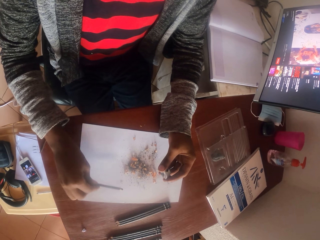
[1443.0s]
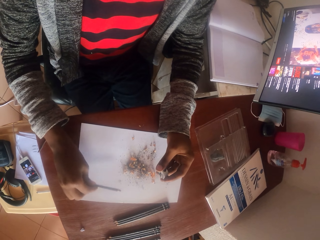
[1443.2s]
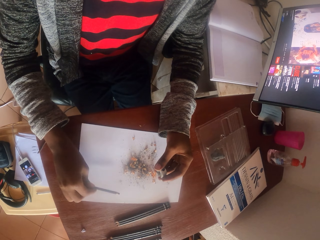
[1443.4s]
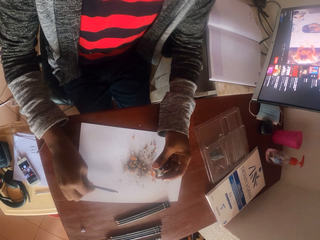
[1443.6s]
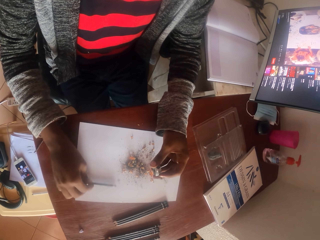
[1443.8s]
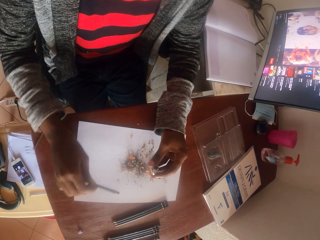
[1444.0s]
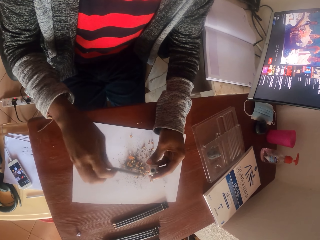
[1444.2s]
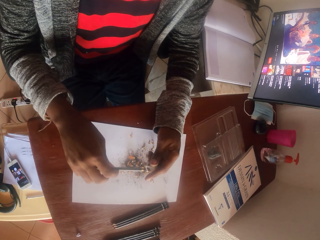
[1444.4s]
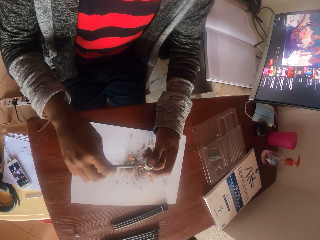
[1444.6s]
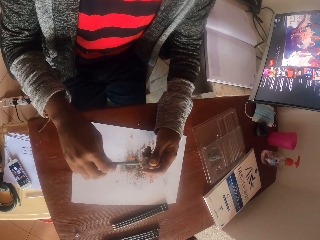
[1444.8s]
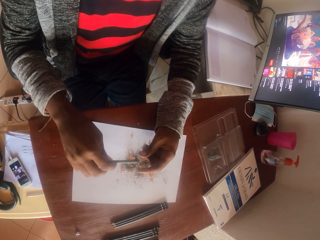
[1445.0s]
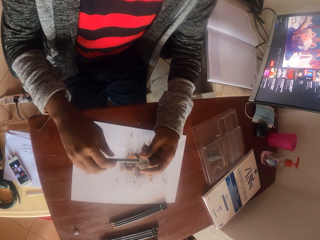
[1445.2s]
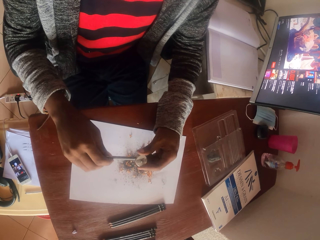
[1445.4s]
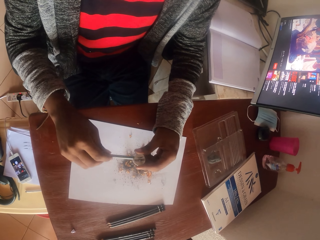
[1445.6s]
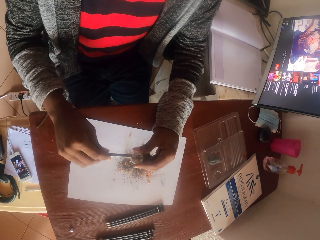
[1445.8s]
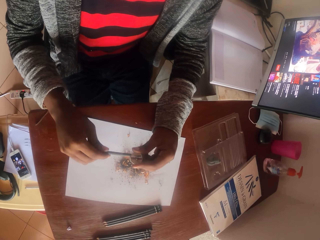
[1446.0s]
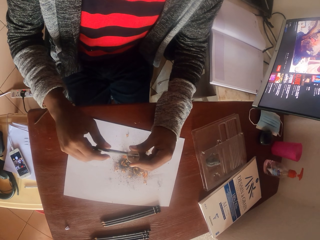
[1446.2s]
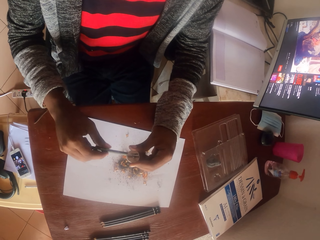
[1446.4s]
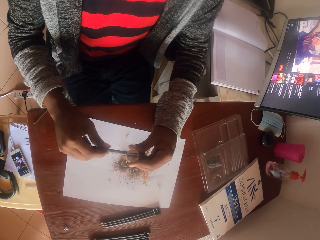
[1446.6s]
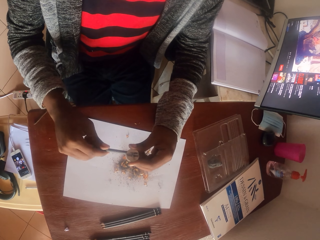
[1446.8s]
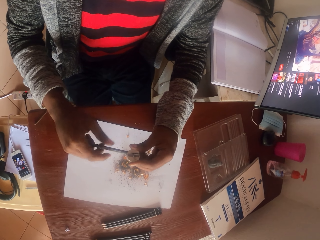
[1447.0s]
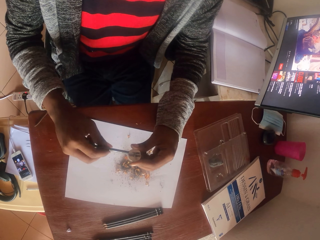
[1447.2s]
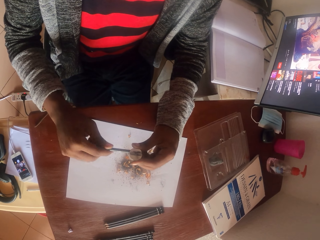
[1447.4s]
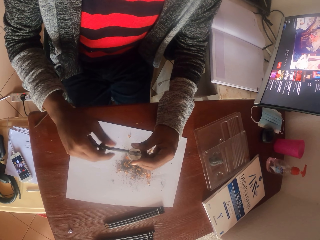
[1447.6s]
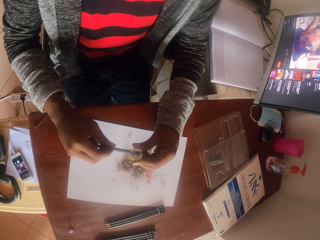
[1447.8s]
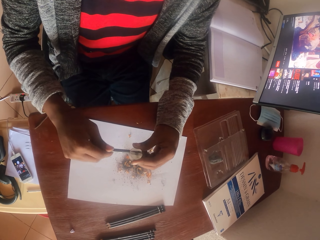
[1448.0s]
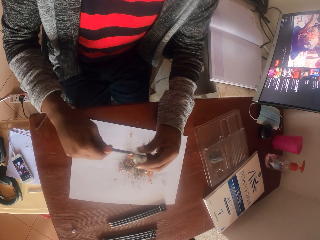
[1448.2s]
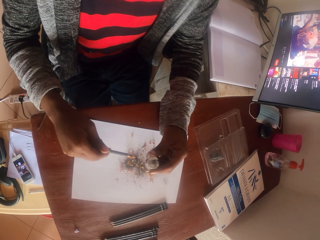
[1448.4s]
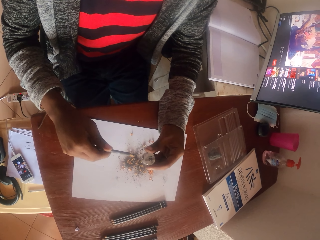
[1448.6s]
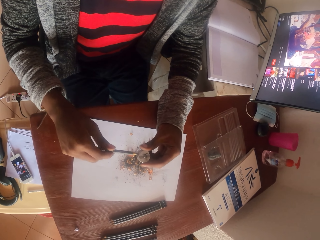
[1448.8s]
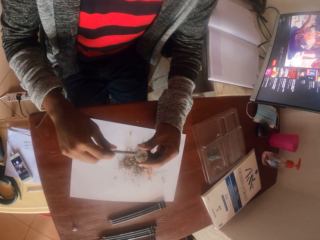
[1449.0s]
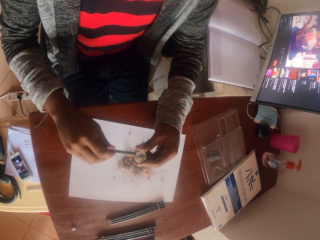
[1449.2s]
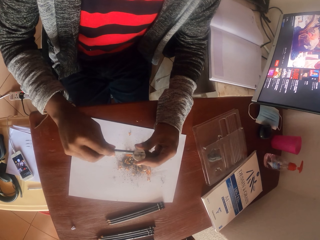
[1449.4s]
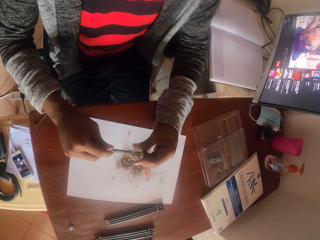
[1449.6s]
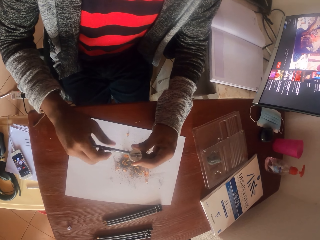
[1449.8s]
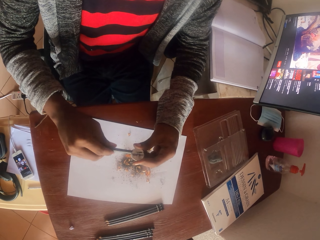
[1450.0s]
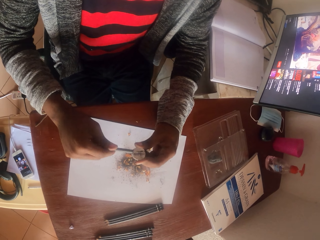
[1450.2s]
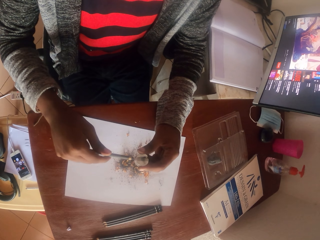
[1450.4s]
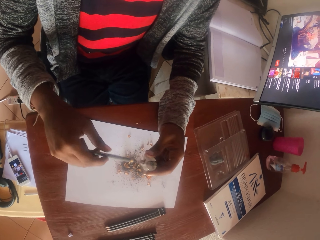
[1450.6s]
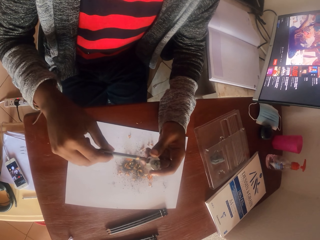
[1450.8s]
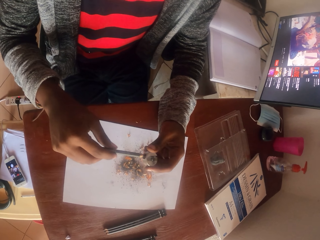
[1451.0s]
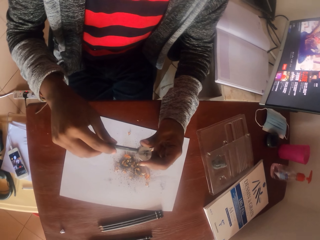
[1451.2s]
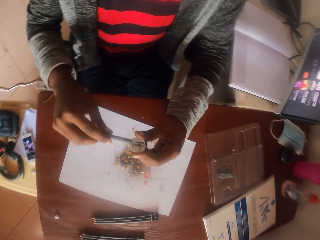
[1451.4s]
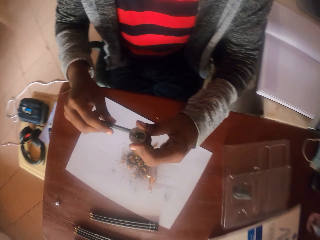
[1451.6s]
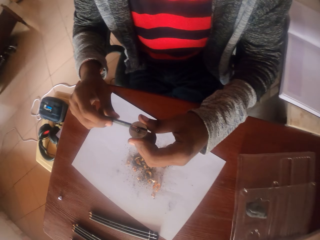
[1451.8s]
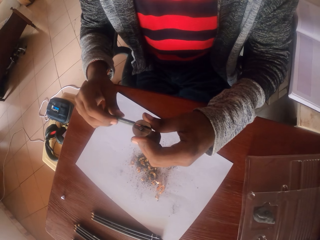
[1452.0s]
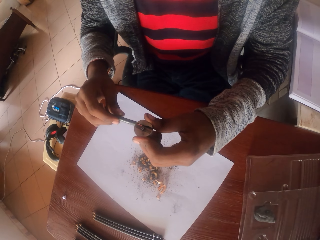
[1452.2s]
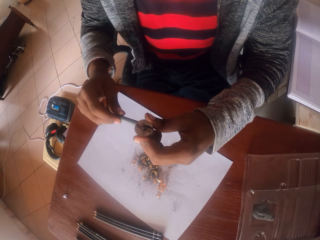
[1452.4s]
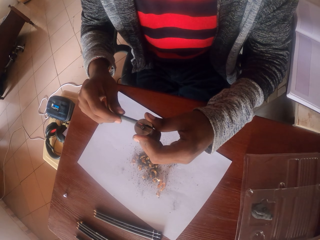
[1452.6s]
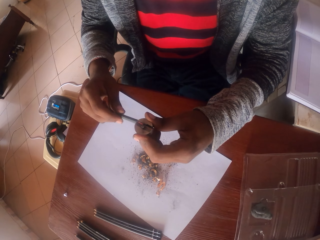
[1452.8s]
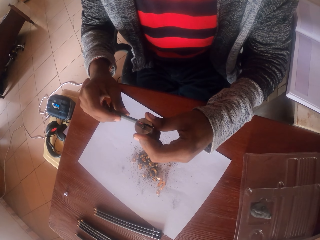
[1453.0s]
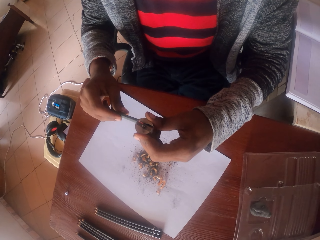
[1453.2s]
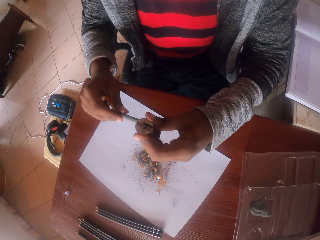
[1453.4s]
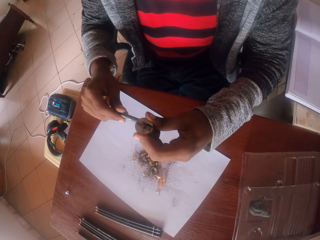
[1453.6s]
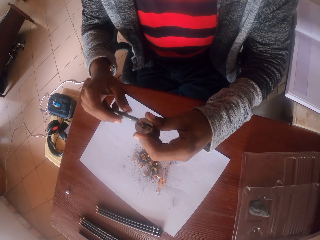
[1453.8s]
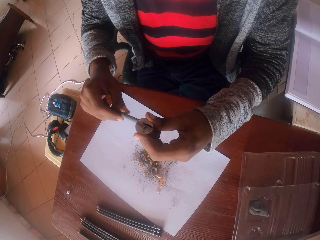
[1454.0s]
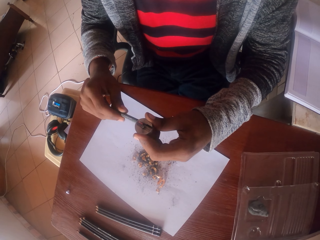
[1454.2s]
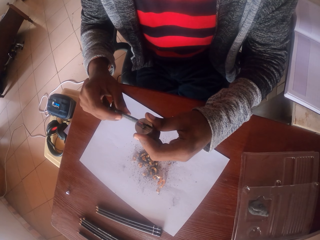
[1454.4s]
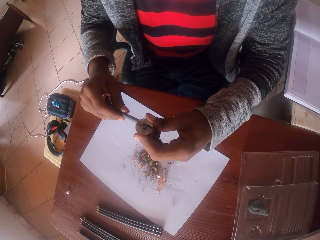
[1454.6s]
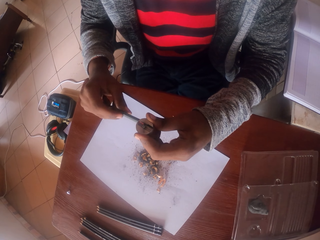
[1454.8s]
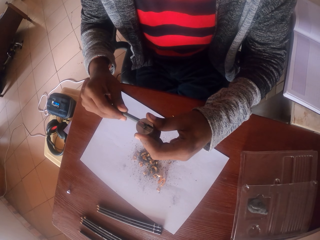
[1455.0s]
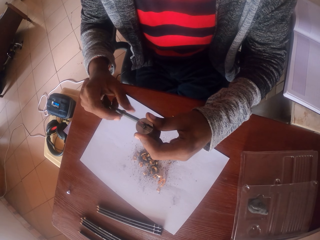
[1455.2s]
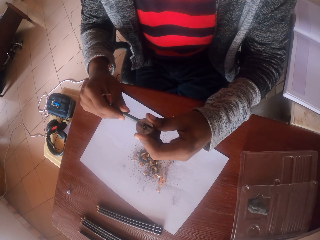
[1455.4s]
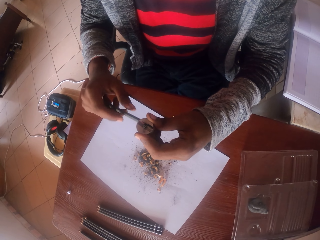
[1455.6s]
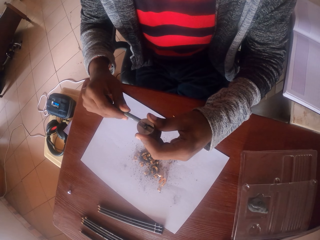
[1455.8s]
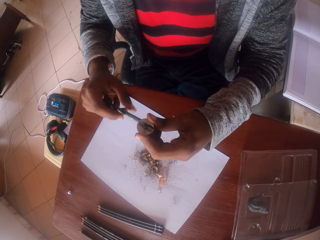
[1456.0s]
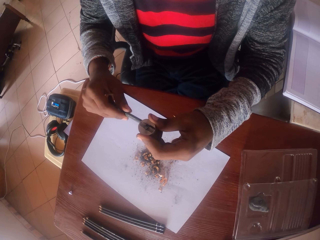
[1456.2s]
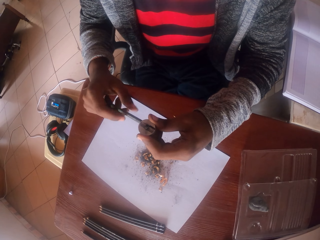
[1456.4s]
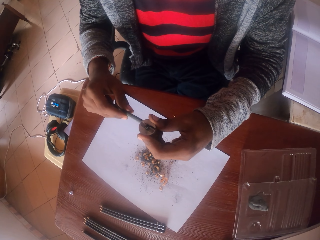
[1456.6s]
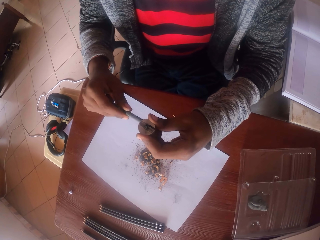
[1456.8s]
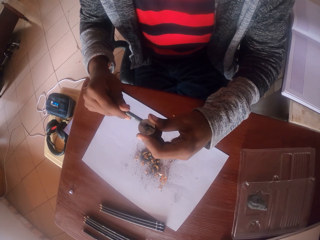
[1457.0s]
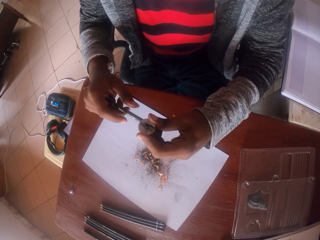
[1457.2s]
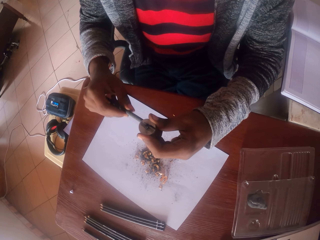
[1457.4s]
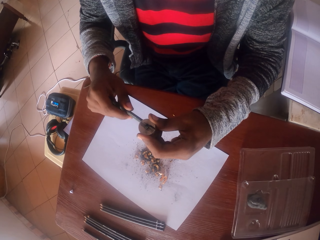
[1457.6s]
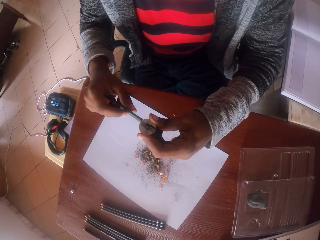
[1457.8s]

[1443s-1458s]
The camera wearer taps the pencil on the paper. They sharpen the pencil. They remove the pencil from the sharpener. They sharpen the pencil.

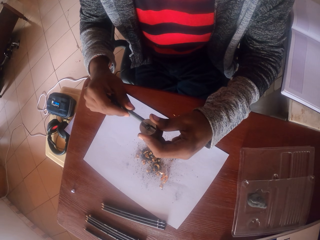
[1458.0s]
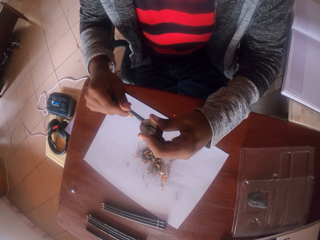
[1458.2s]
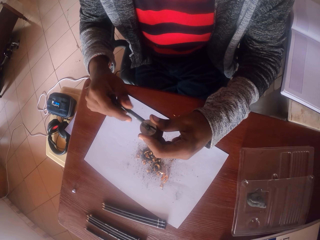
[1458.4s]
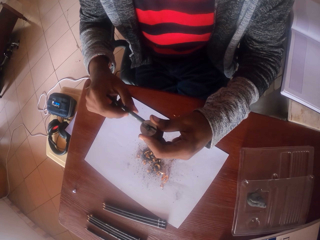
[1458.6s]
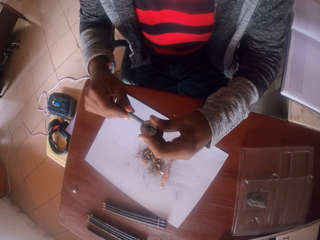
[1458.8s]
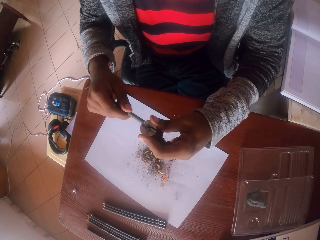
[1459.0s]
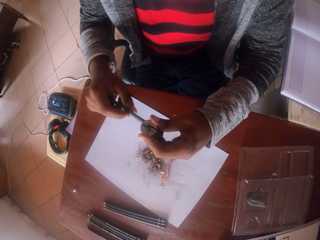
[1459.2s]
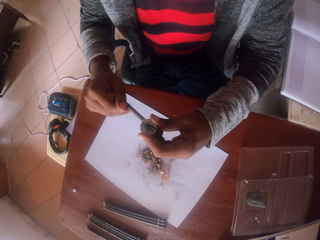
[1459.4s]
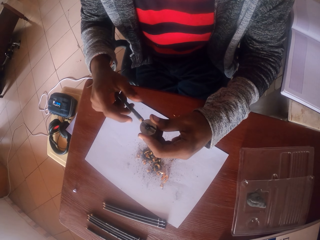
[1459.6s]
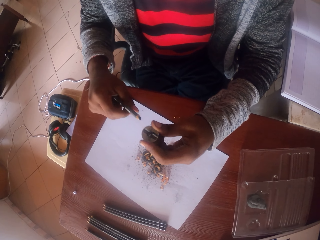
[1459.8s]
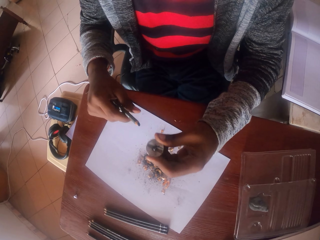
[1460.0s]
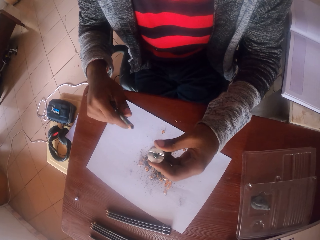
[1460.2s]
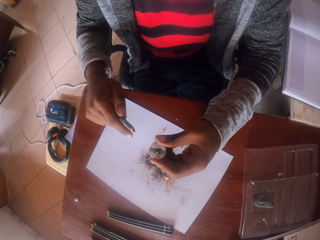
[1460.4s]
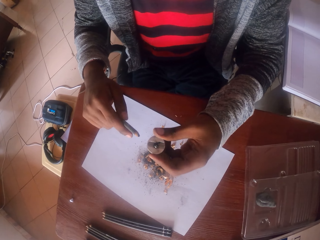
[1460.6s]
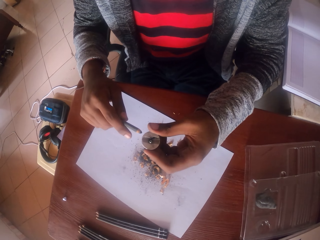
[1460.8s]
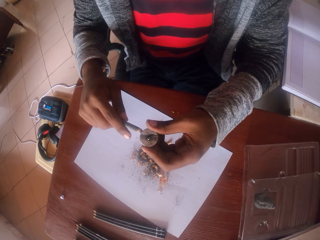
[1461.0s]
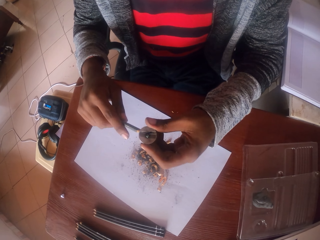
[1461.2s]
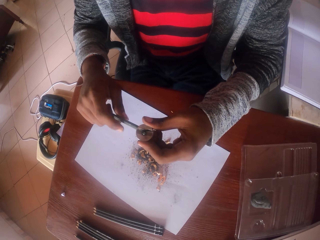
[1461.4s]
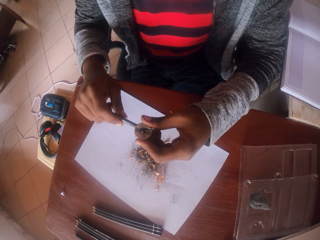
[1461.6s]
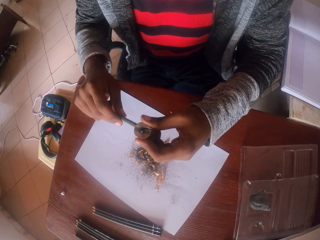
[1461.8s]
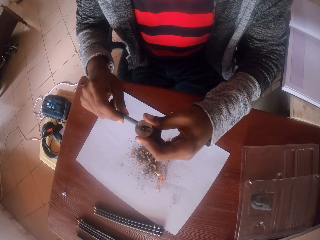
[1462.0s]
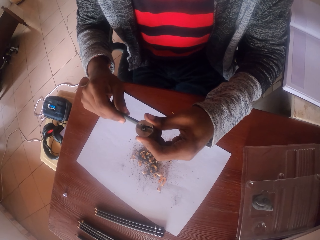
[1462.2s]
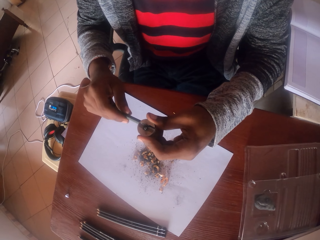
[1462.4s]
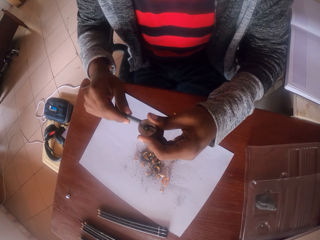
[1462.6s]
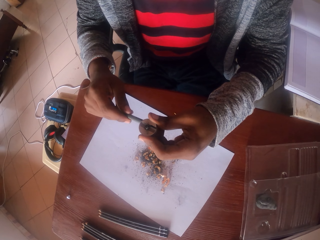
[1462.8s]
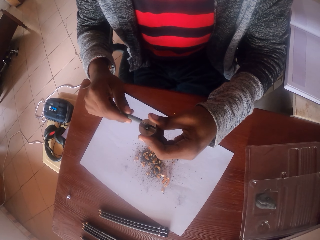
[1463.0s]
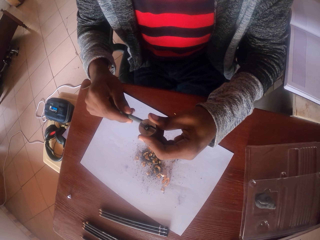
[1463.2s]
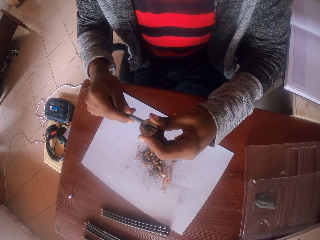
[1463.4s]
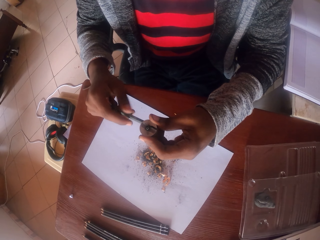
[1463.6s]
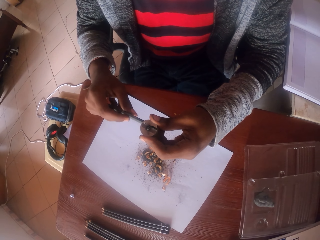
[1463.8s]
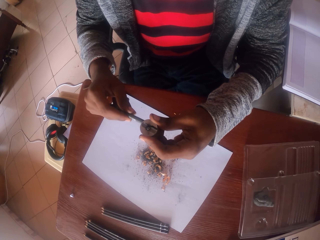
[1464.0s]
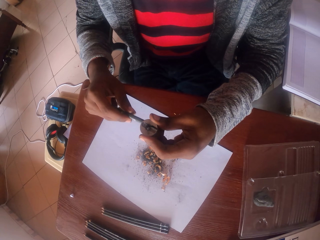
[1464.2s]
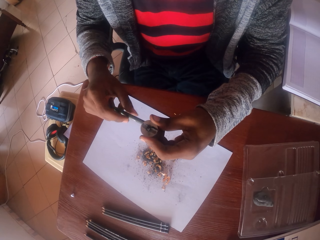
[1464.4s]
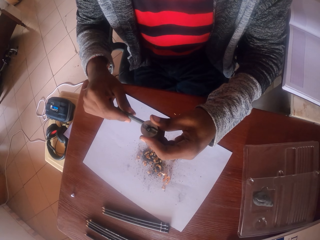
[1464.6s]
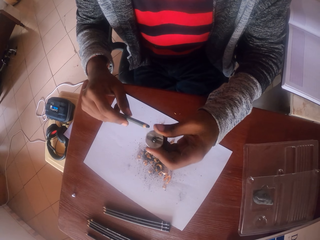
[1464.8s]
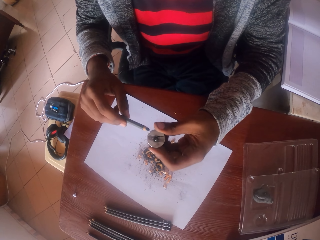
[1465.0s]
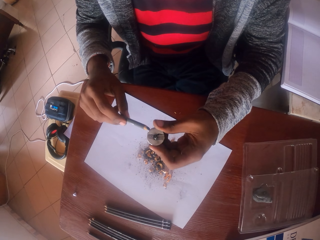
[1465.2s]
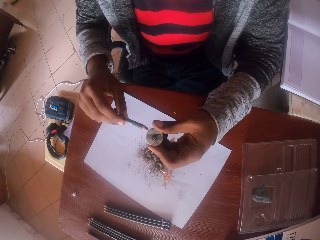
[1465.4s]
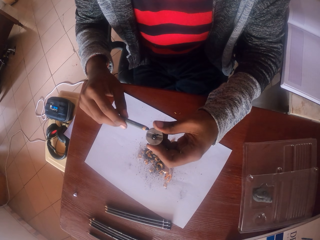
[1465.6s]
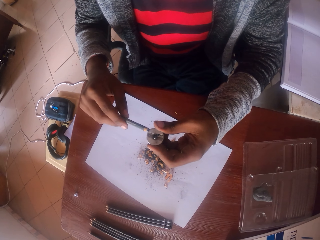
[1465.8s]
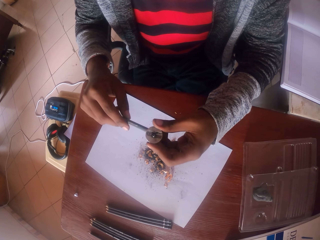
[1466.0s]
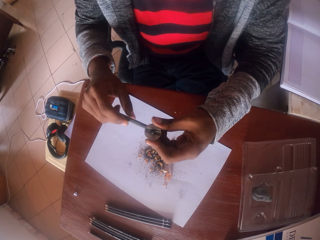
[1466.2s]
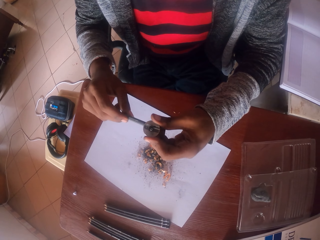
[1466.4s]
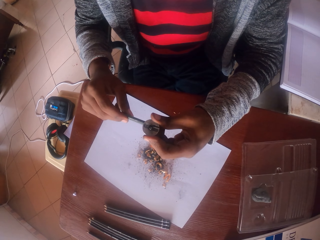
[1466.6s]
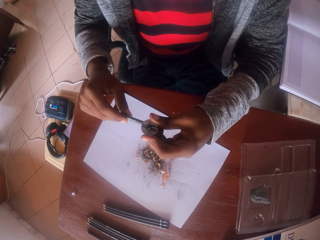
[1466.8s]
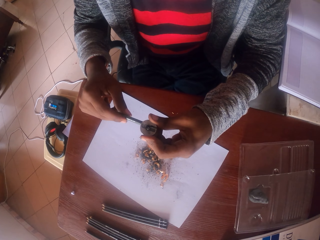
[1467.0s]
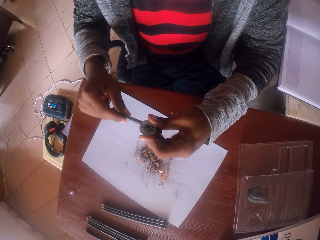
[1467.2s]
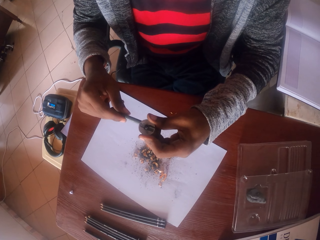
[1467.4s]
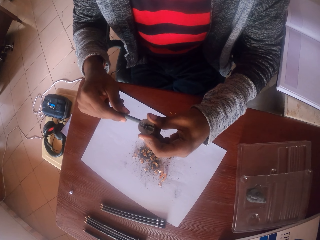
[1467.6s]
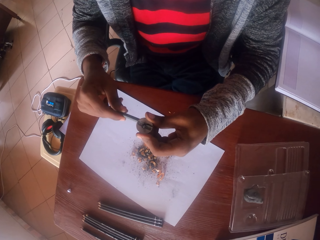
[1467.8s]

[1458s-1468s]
The camera wearer removes the pencil from the sharpener. They sharpen the pencil. They remove the pencil from the sharpener.
